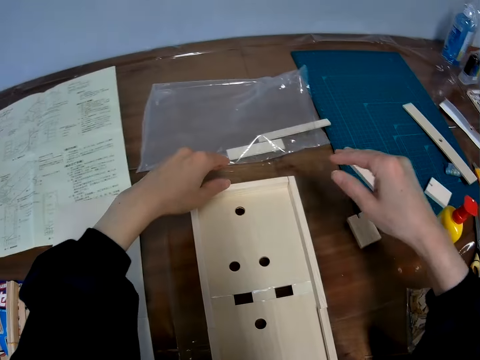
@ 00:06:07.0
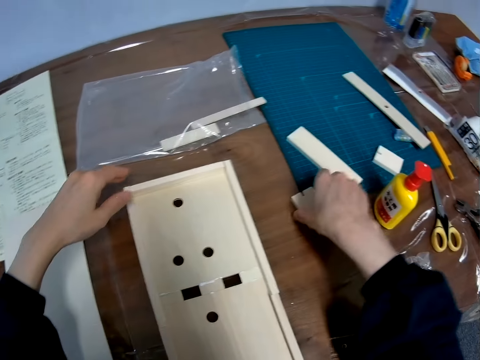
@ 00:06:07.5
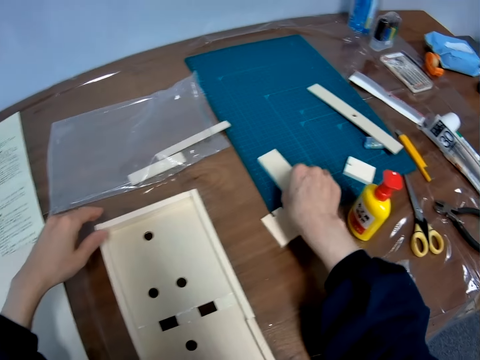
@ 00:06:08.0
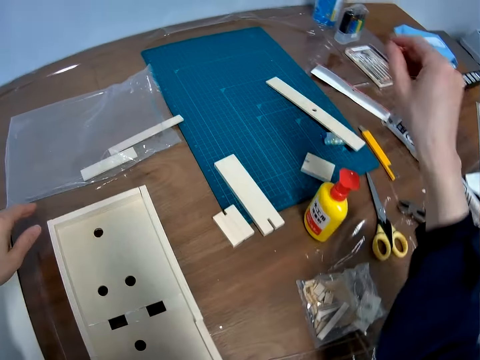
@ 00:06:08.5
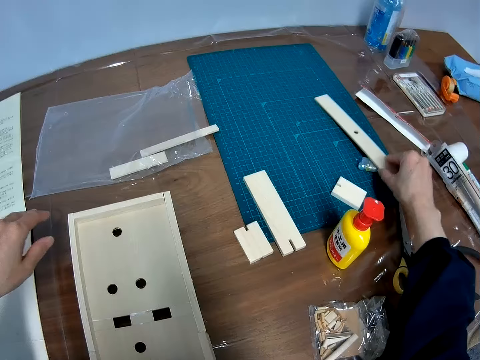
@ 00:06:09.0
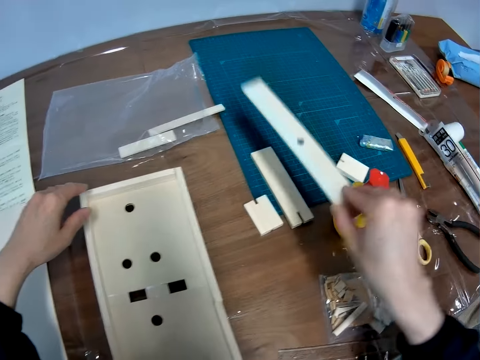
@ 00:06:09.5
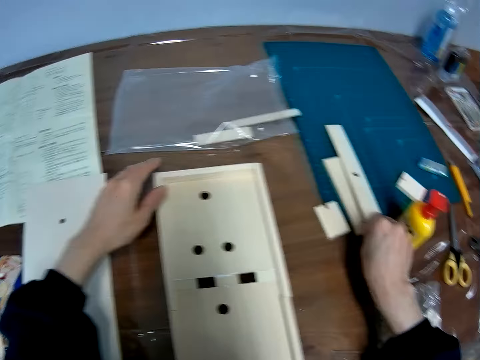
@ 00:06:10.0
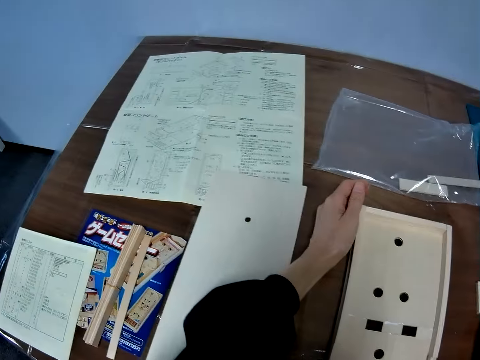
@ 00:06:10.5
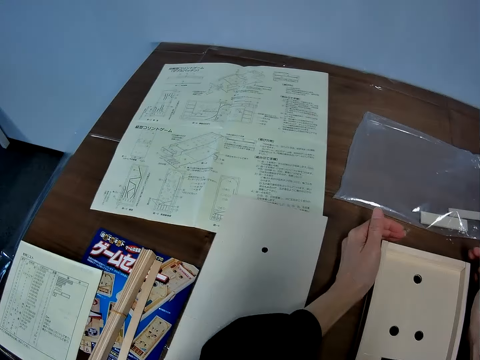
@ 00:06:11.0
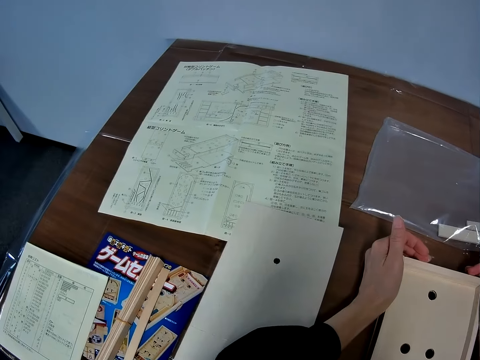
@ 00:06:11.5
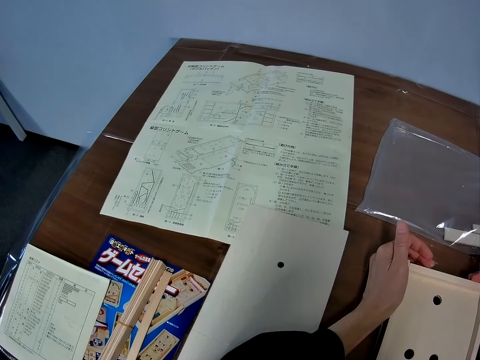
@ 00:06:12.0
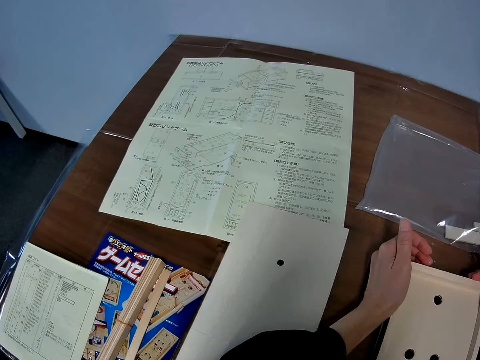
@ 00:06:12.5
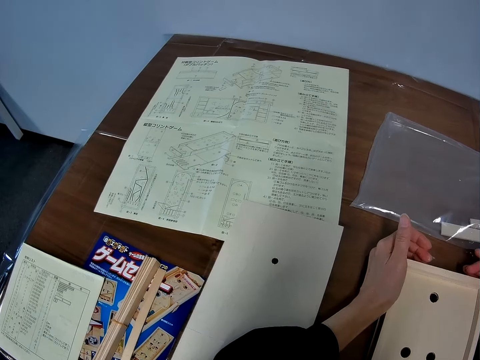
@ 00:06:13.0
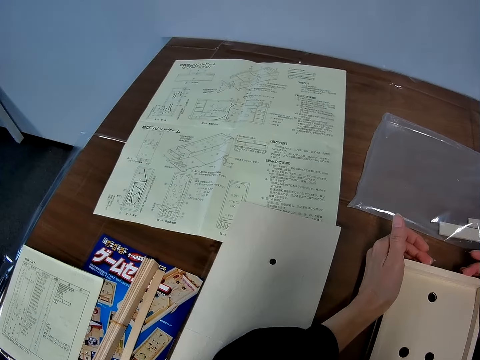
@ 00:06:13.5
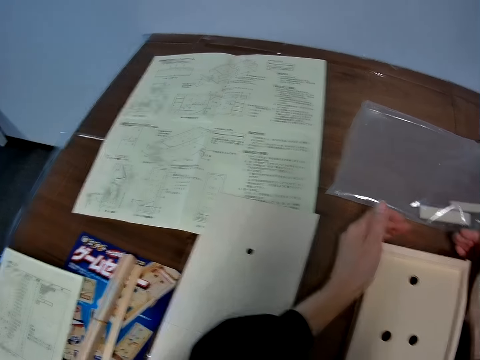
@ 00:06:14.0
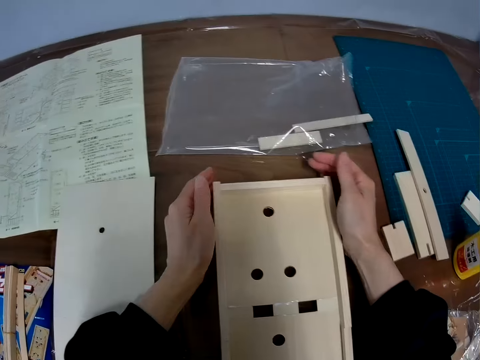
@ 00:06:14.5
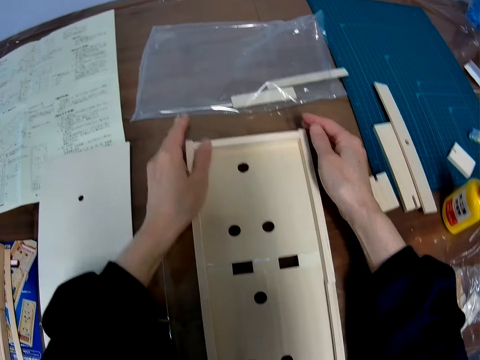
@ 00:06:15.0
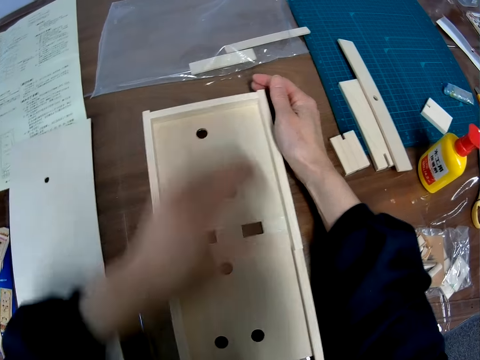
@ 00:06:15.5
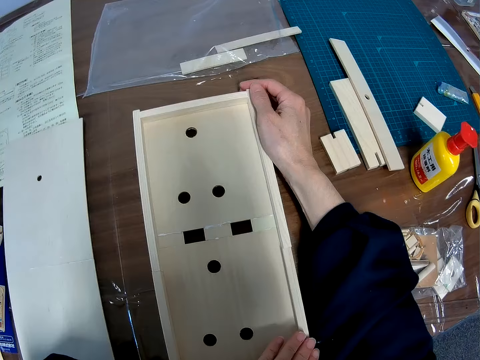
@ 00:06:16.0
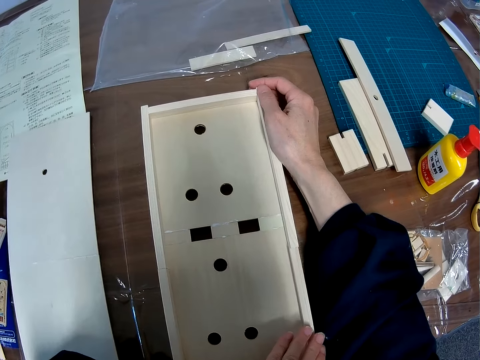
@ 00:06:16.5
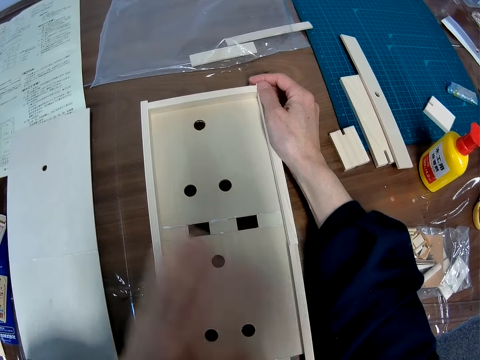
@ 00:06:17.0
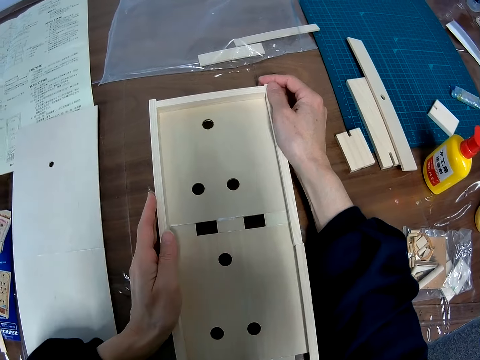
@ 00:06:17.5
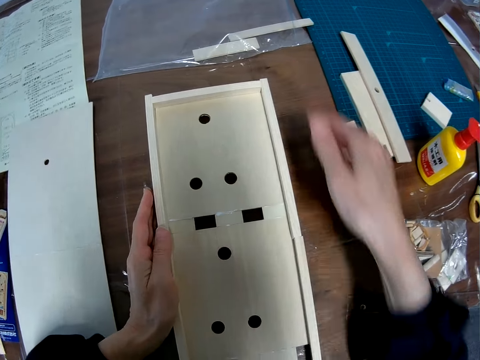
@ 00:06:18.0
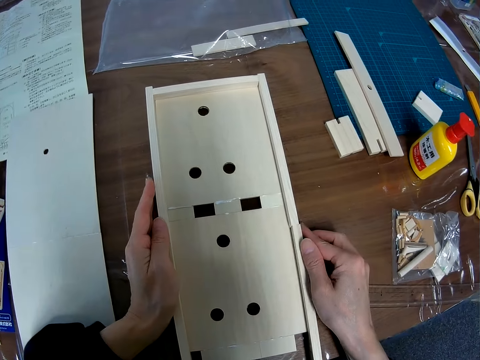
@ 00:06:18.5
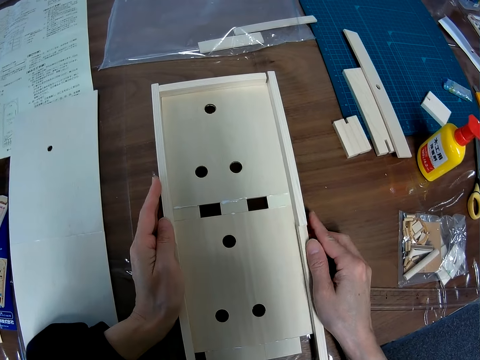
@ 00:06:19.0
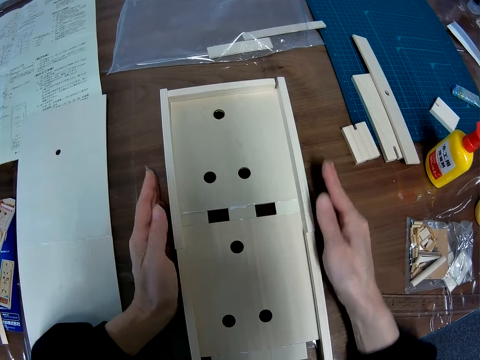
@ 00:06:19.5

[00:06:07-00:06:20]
The camera wearer touches a sixth small board wood on the table. He moves a seventh small board wood to the side of the sixth wood. He takes the model piece. He looks at the blueprint again. He puts down the model piece. He touches the model with his hands. He pushes the small board woods in place with his hands.

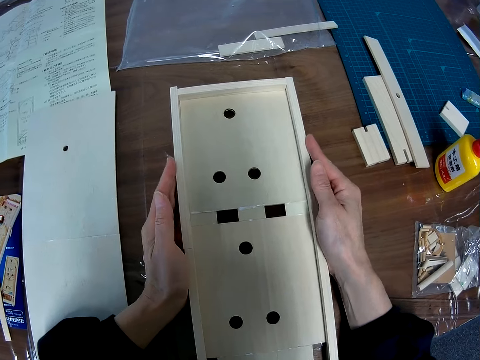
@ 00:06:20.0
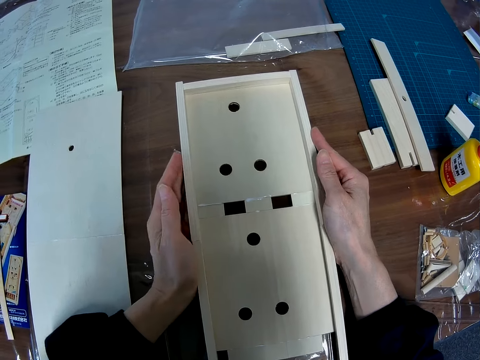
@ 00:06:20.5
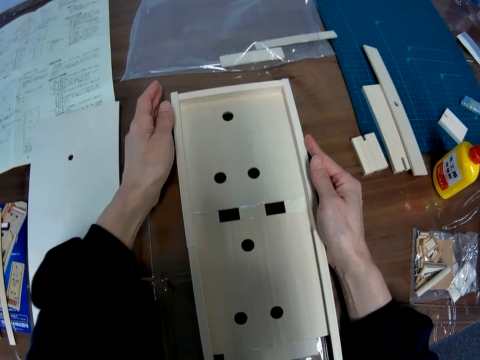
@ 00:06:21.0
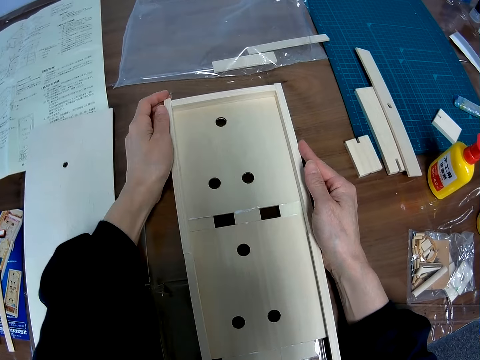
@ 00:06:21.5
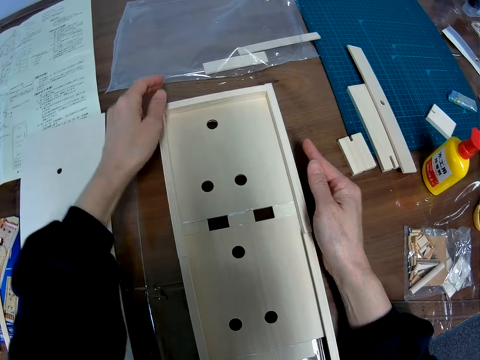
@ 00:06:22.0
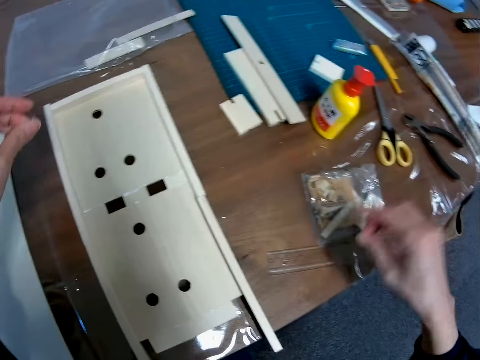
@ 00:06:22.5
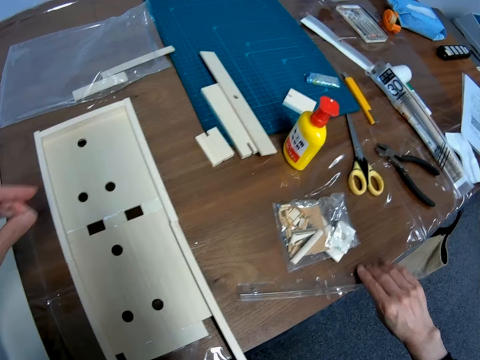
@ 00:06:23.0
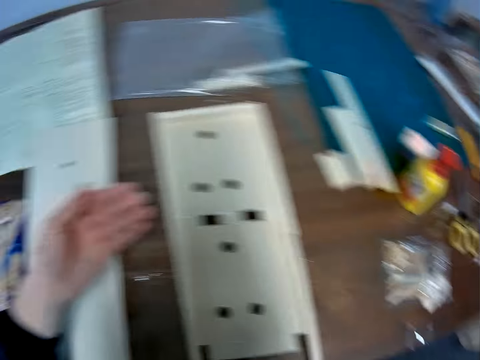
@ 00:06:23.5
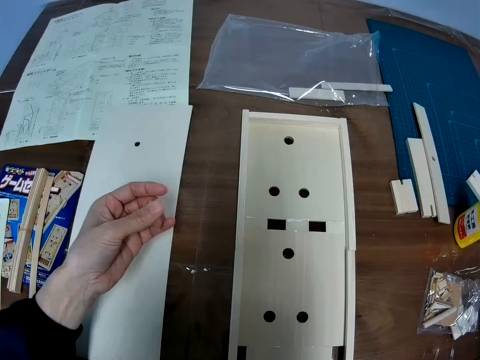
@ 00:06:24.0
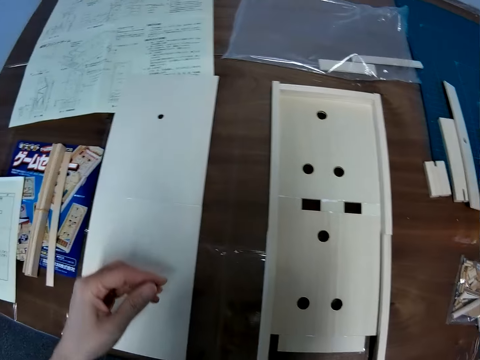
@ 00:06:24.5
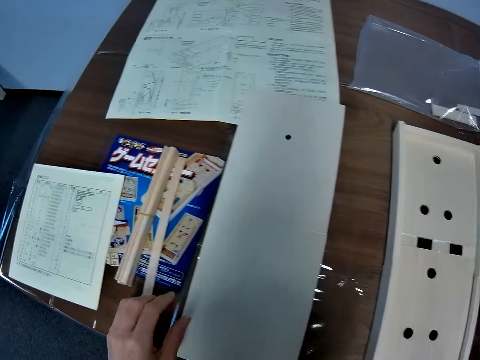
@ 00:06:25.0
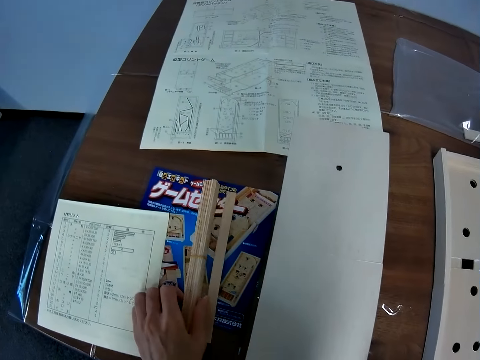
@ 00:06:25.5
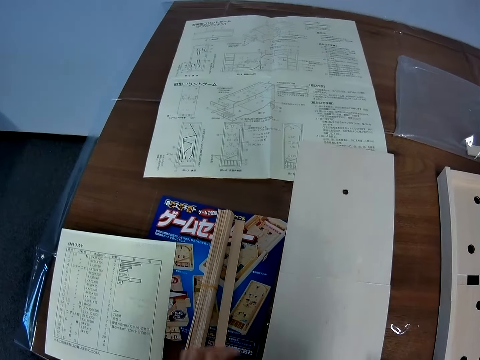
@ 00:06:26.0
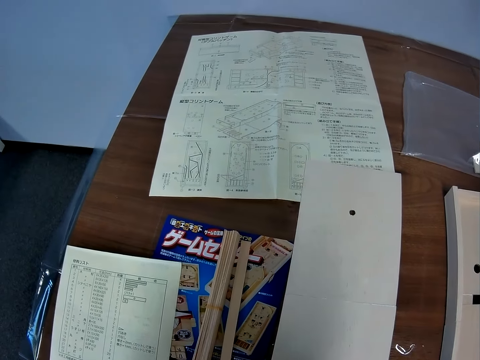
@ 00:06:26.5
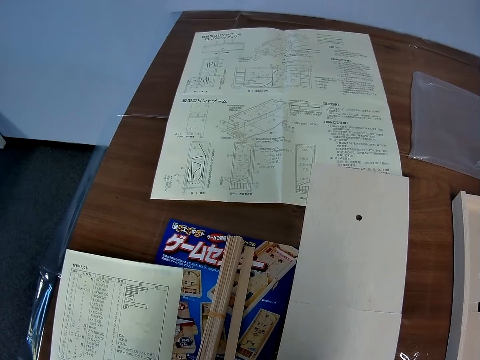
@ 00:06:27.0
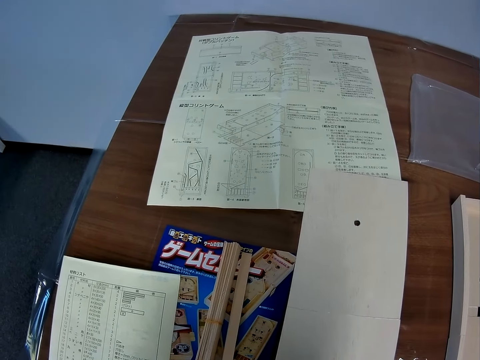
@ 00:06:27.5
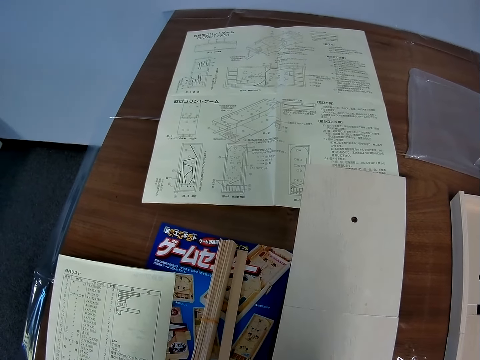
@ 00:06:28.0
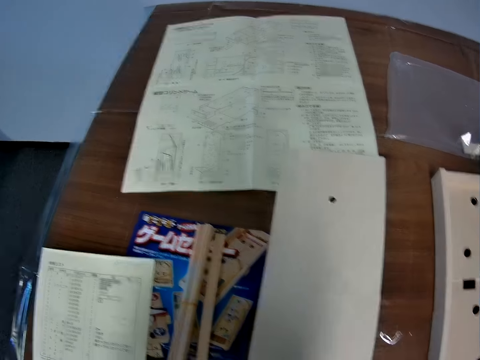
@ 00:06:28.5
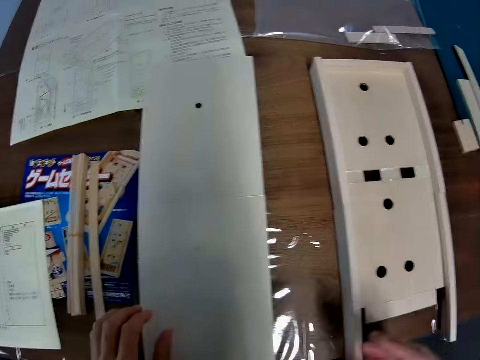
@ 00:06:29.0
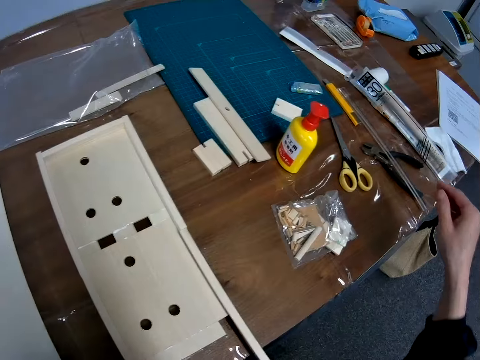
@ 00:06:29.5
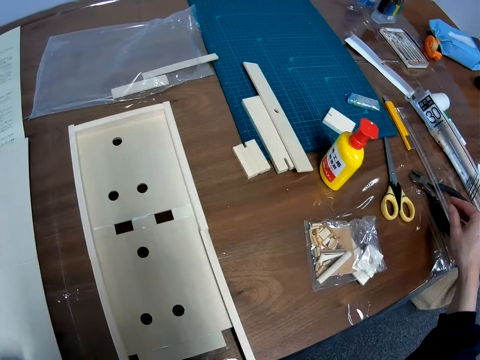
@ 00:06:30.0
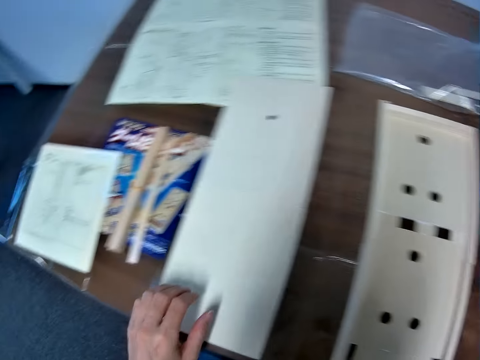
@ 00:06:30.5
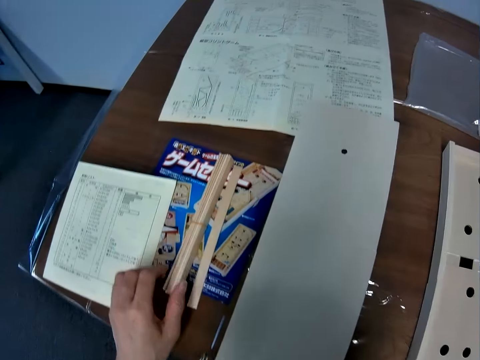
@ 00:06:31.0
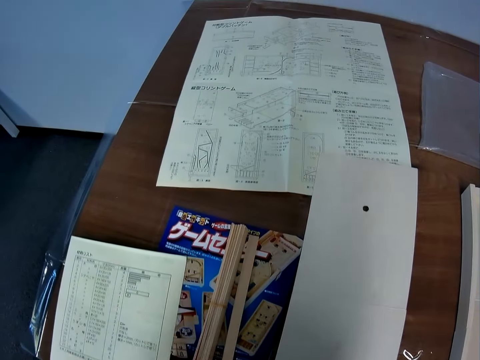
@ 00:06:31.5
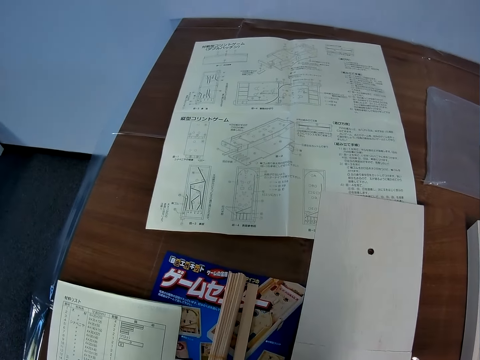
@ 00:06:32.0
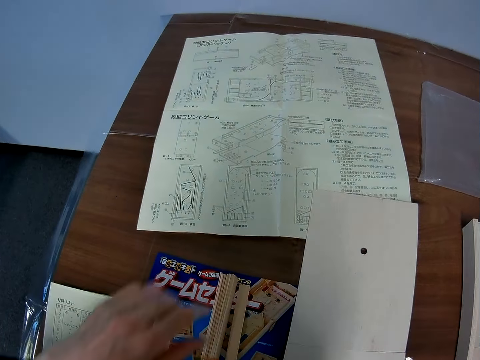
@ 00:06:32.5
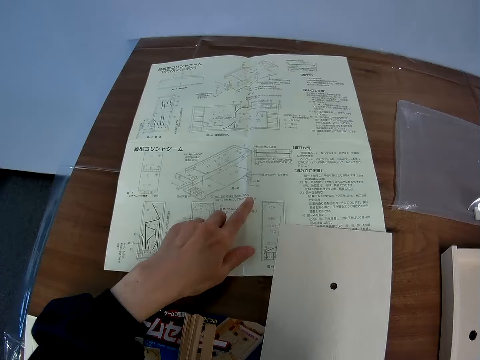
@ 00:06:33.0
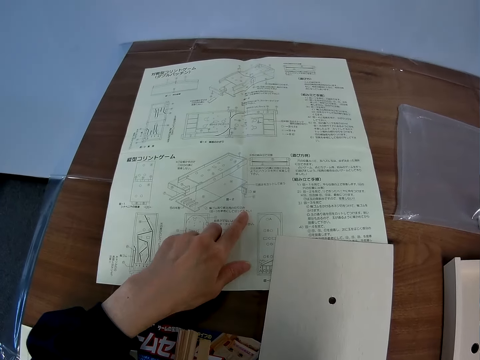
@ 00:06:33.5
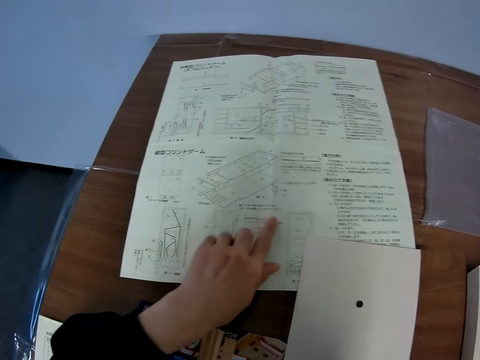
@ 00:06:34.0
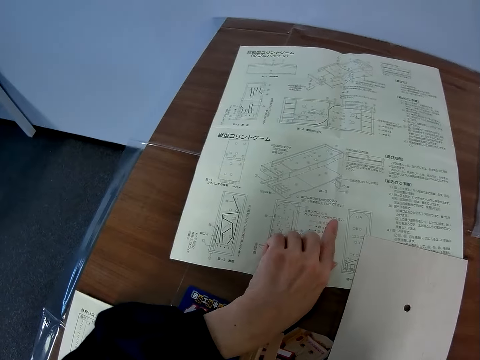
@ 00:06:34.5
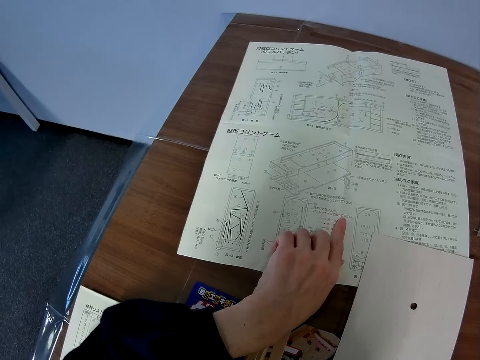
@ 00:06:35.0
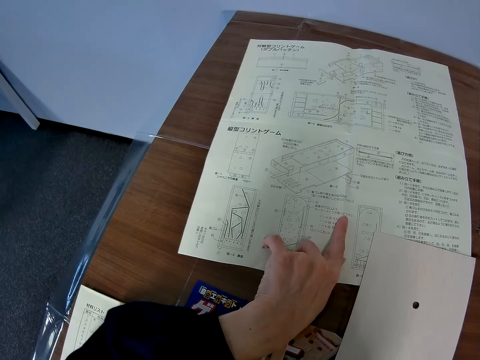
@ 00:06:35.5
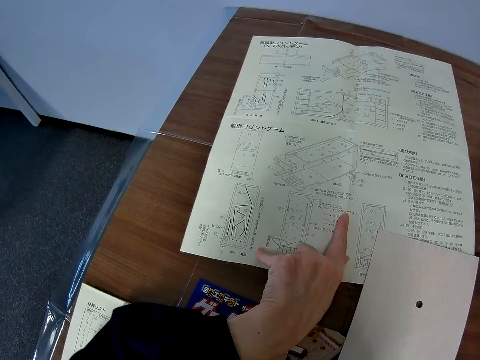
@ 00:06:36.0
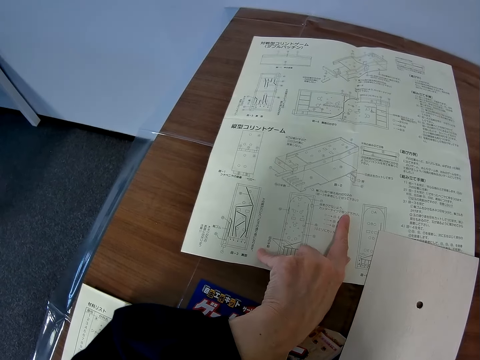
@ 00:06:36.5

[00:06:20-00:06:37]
The camera wearer picks up a ruler from the table. He puts the ruler down. He touches the set of craft sticks with his left hand. He touches the model piece. He looks at the blueprint again. He looks in the direction of the ruler to his right. He looks at the blueprint again. He reads the blueprint. He points his finger on the manual paper.
